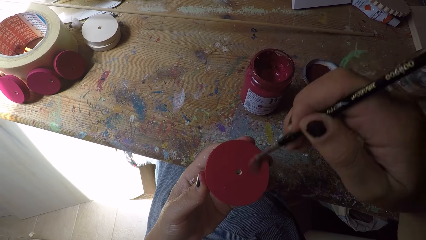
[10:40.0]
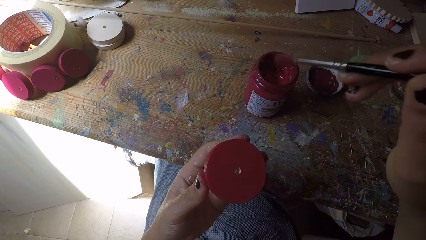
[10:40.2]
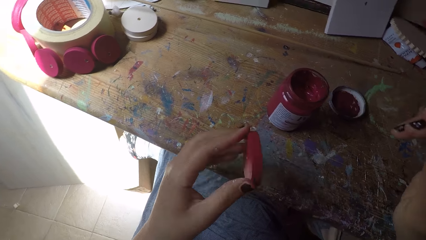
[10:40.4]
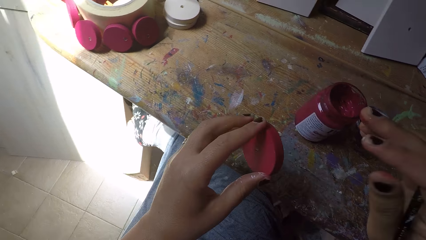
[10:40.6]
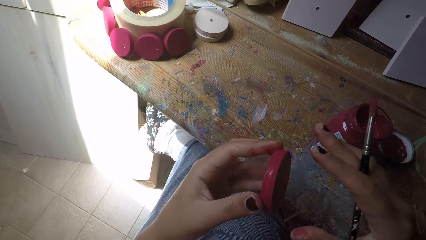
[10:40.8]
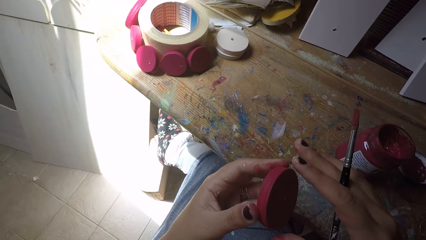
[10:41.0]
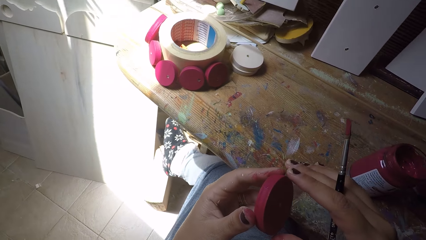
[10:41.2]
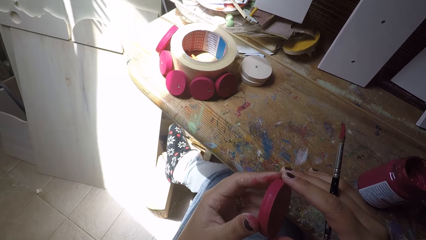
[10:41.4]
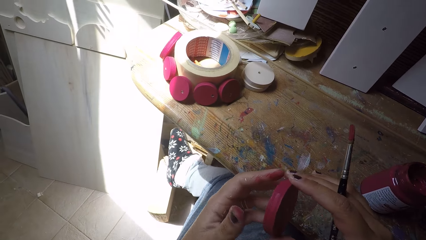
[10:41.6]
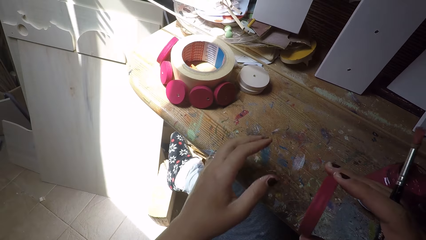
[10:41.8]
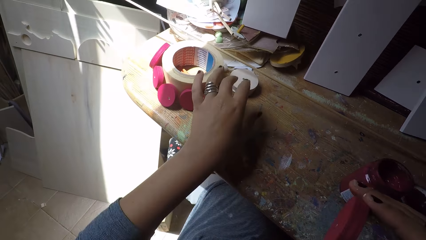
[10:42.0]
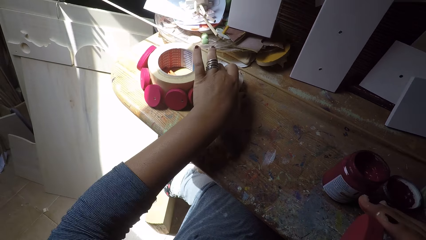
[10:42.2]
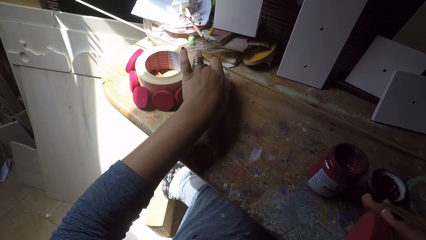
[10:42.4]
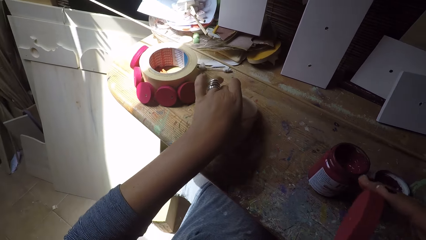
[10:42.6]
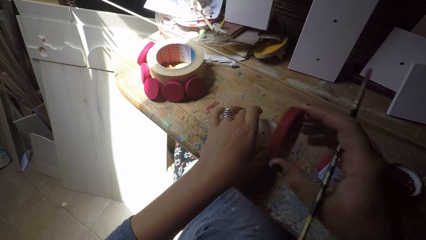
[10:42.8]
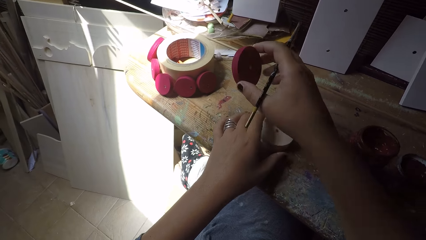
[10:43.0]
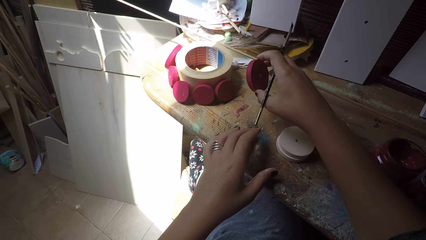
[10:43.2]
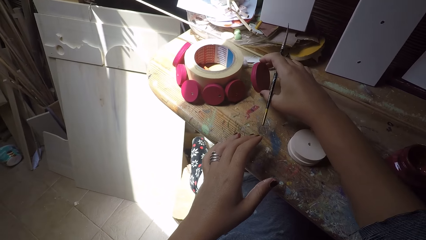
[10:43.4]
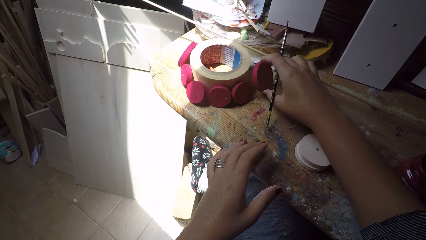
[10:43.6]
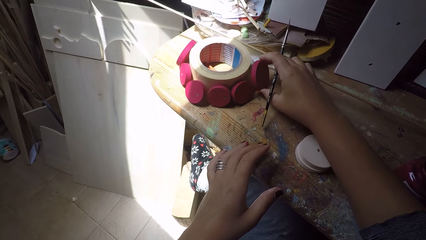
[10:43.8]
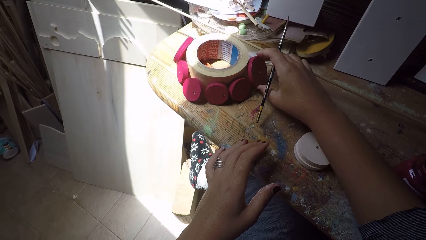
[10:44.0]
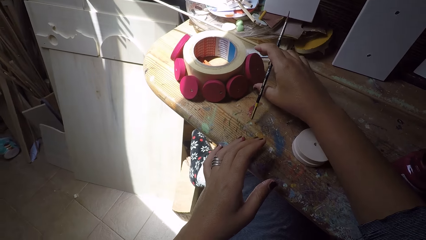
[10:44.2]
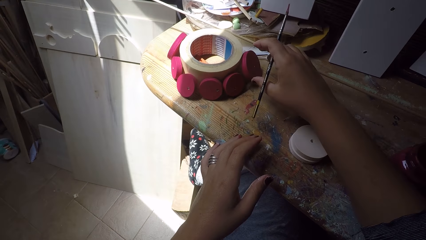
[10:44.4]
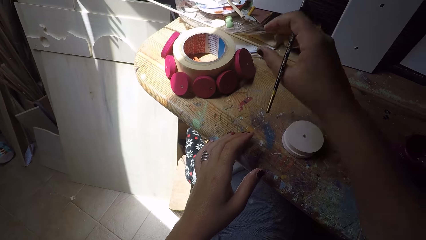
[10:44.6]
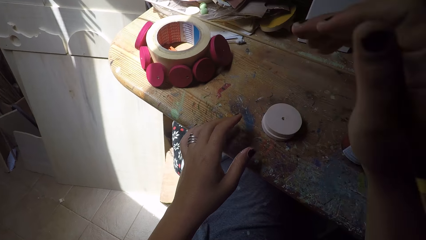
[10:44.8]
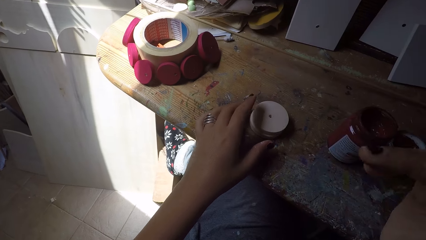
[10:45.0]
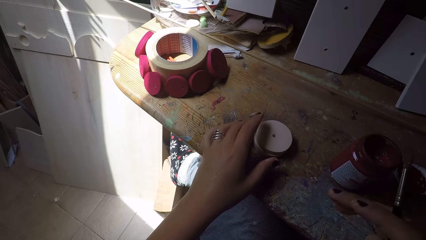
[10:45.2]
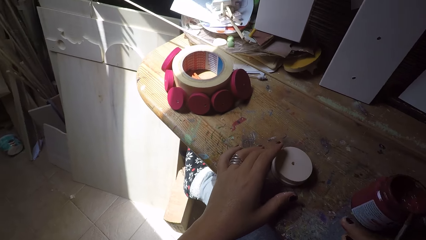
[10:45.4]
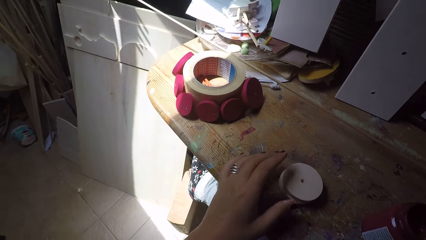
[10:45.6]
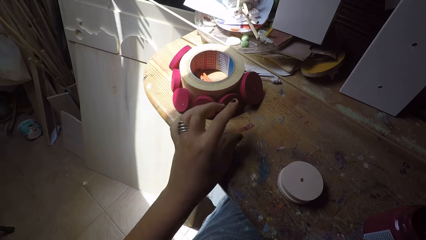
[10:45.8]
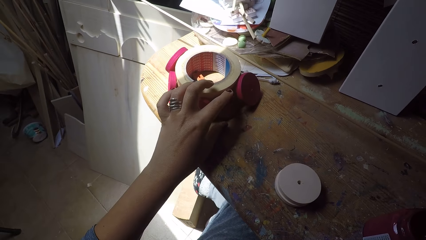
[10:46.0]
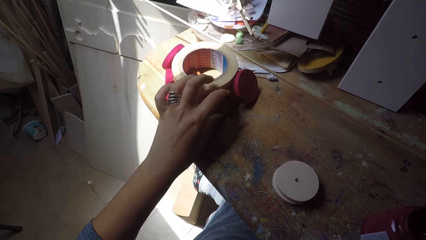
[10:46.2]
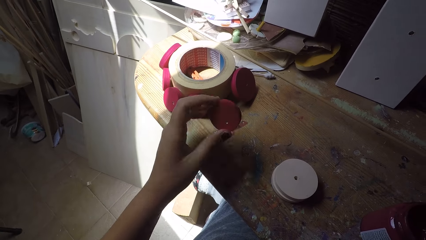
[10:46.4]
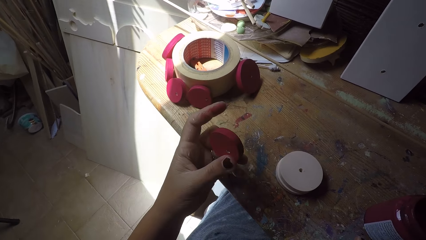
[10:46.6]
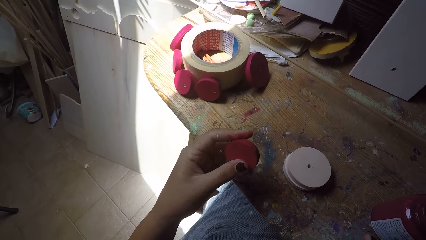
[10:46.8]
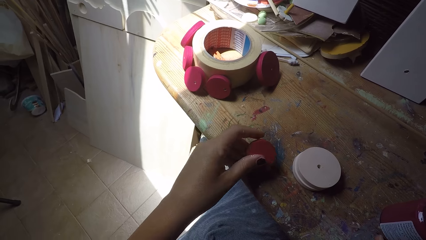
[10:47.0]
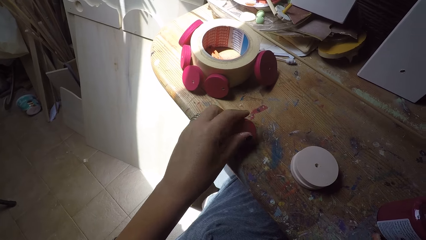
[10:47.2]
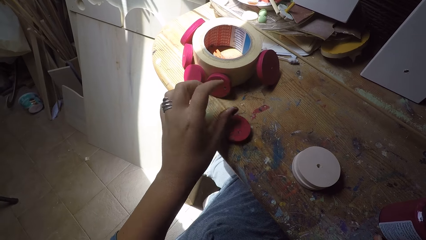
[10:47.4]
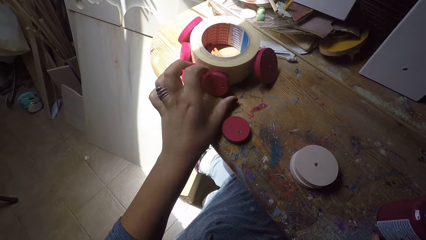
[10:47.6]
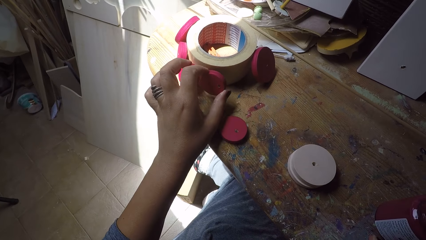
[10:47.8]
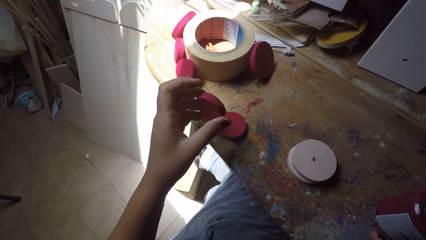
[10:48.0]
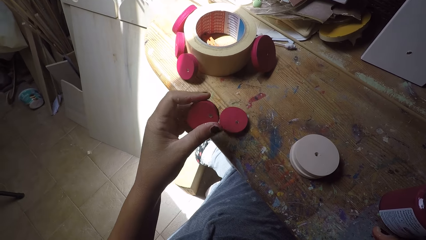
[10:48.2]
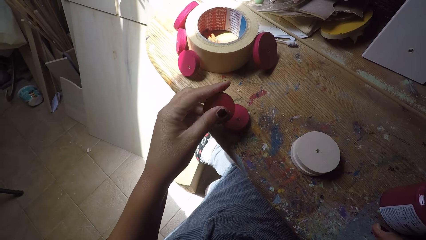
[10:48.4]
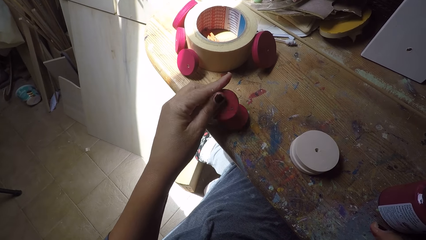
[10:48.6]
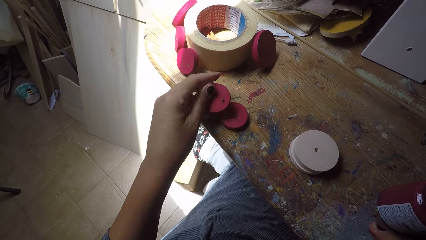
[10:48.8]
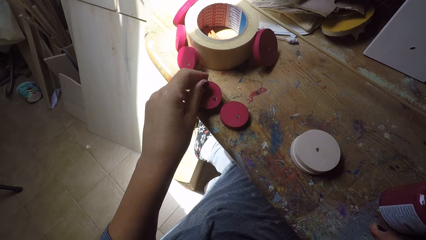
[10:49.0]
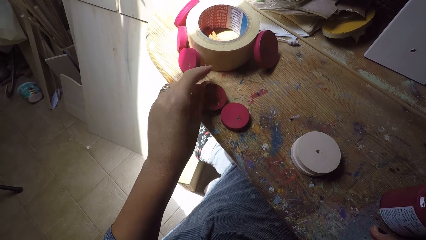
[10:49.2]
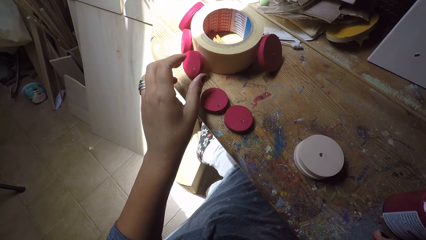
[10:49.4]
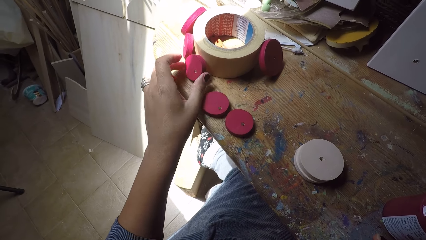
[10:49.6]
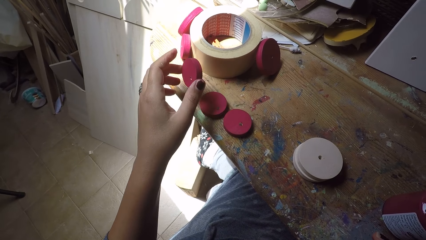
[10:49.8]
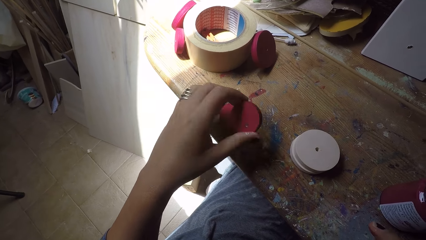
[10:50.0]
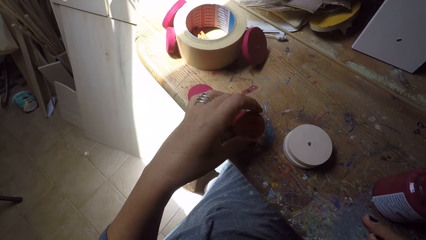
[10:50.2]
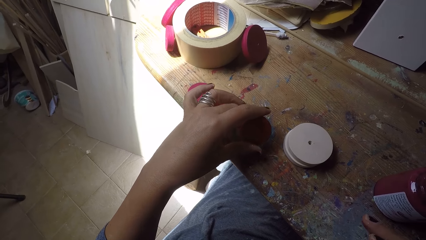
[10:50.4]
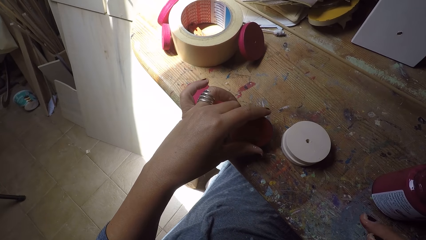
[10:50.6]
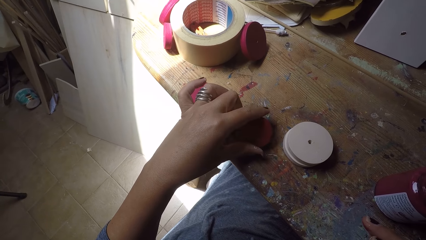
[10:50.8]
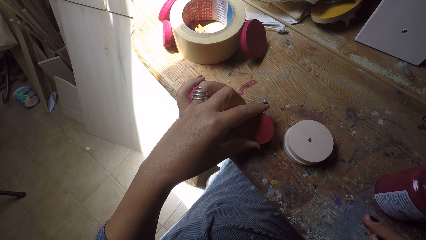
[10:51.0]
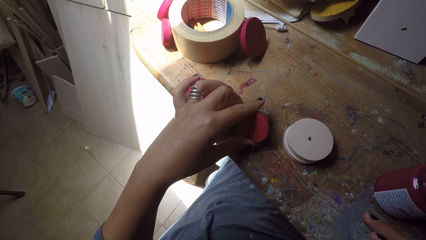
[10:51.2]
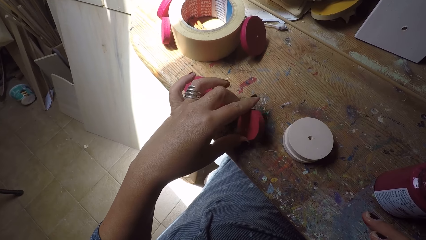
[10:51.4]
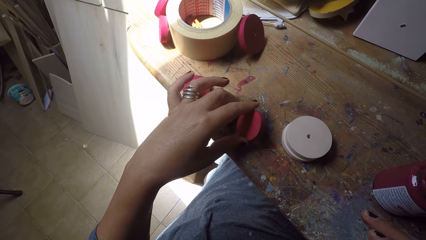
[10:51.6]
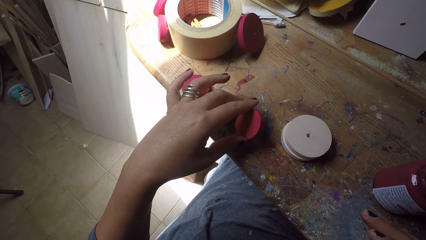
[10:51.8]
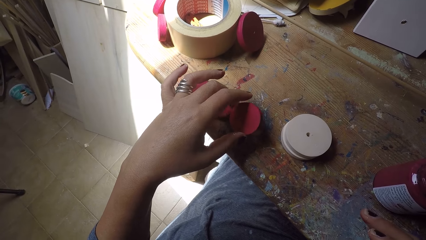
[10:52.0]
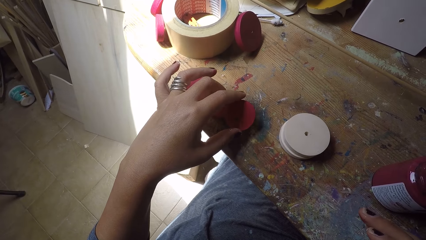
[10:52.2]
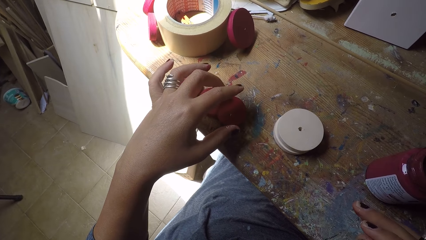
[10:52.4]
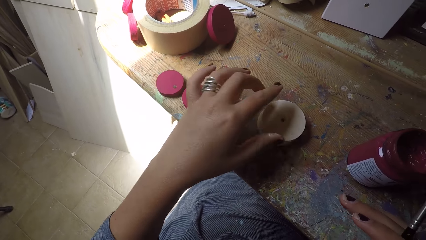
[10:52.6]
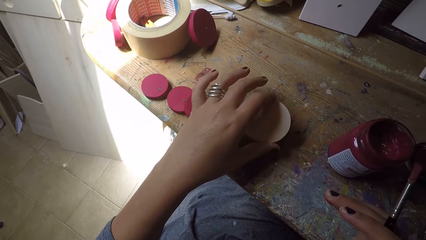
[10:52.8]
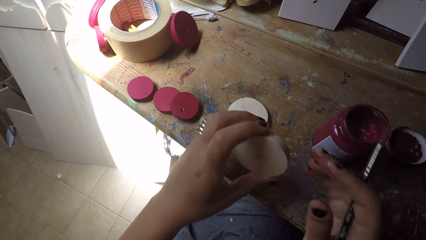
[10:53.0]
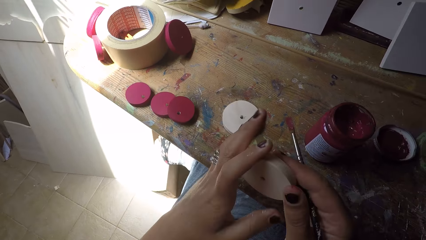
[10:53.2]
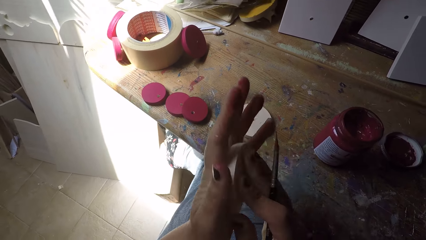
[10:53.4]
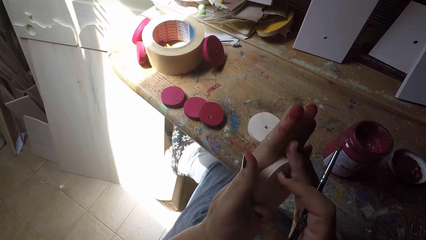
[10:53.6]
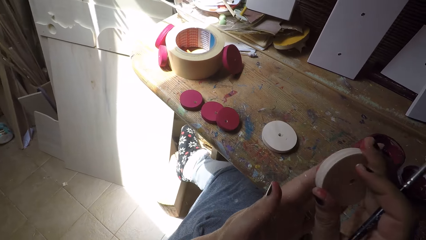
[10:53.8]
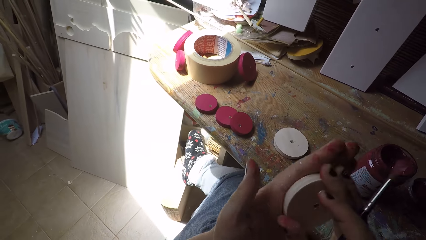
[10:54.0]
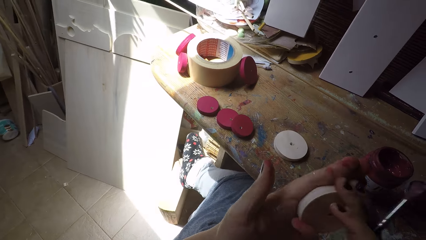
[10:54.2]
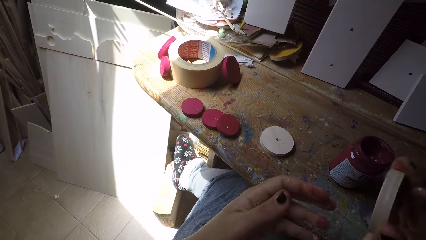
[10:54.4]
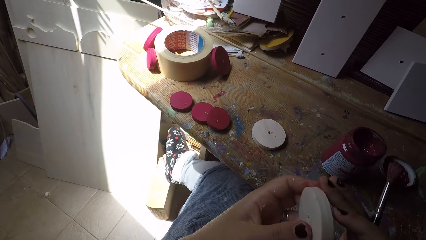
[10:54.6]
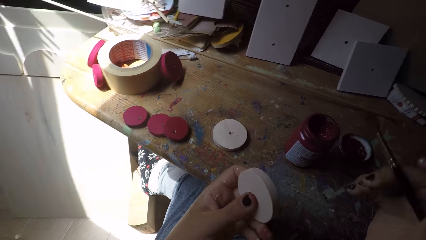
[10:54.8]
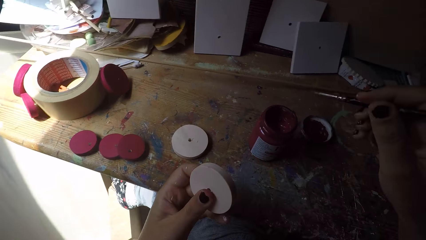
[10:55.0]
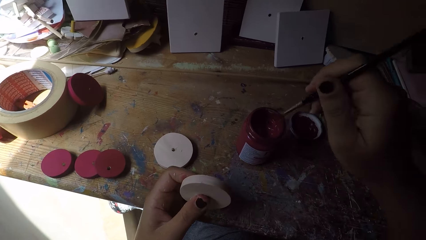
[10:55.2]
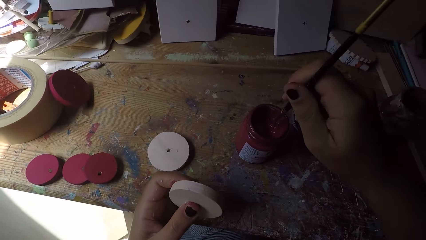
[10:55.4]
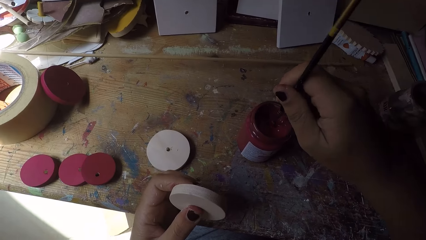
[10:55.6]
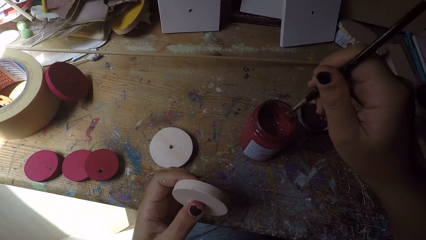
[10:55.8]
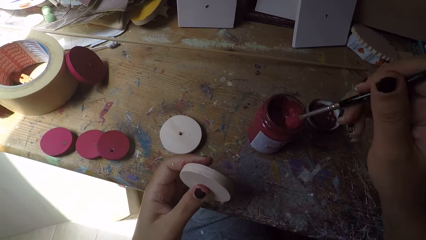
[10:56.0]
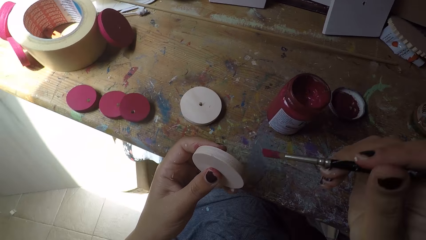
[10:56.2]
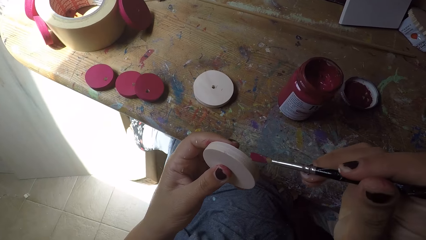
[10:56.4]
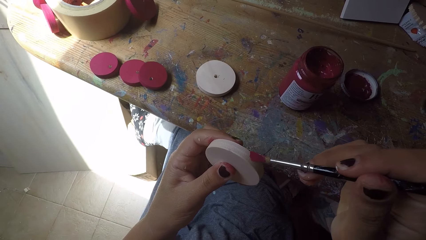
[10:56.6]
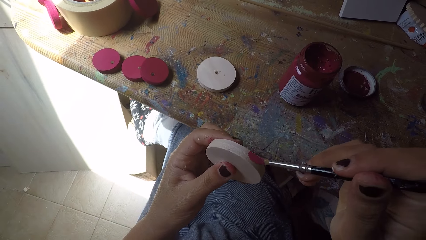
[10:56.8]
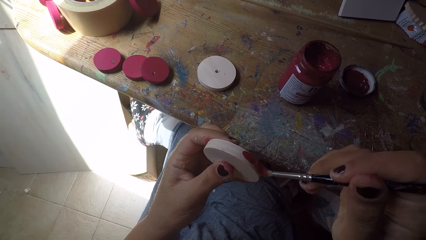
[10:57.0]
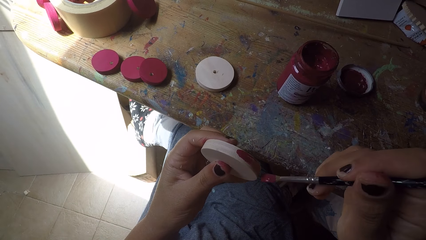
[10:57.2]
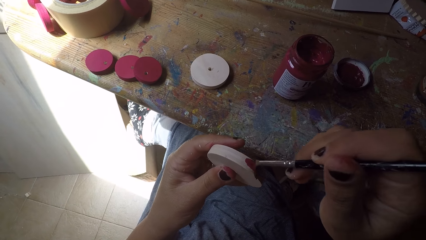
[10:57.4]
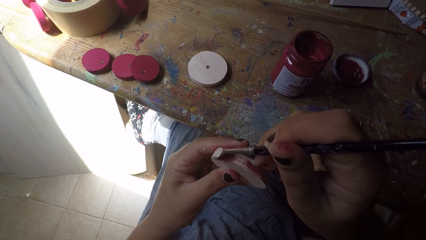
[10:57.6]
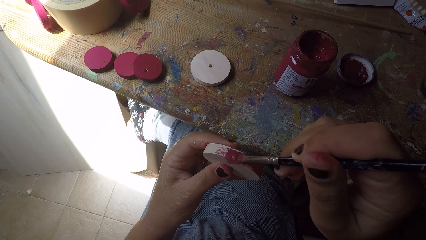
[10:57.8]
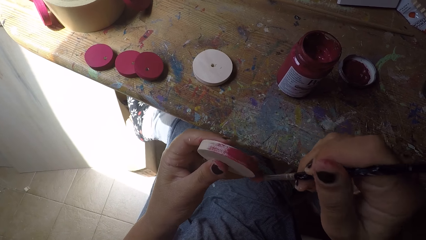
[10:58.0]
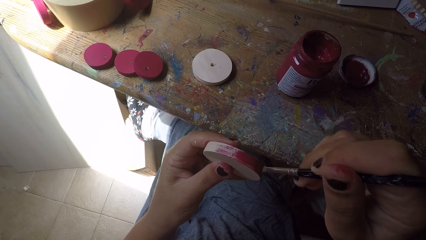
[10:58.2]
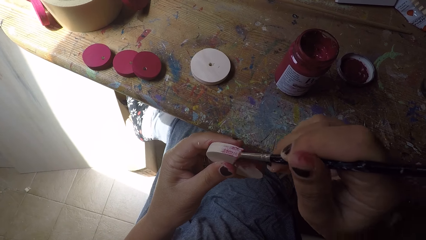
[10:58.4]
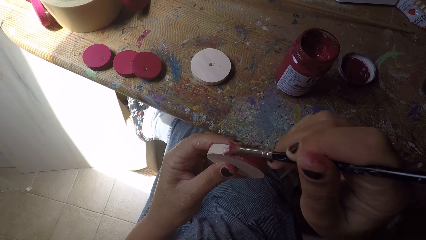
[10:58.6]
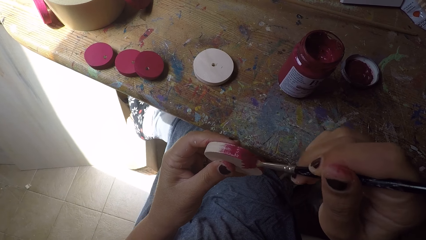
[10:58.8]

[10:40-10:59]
The camera wearer views the wood circle piece or wood ornament. She passes the wood ornament from her left hand to her right hand. She moves two wood ornaments on the workbench with her left hand. She drops the painted wood ornament beside a sellotape or tape on the workbench with her right hand. She moves a wood ornament on the workbench with her left hand. She picks up a painted wood circle piece next to the tape on the workbench, inspects the painted wood circle piece and puts the painted wood circle piece on the workbench. She moves another wood ornament on the workbench with her left hand. She picks up a painted wood circle piece next to the tape on the workbench and puts the painted wood circle piece on the workbench. She moves another wood ornament on the workbench with her left hand. She picks up a painted wood circle piece next to the tape on the workbench and puts the painted wood circle piece on the workbench. She adjusts the painted wood circle piece on the workbench. She picks a wood ornament from the workbench with her left hand. She cleans the wood ornament on the left hand palm with both hands. She holds the wood circle piece with the left hand. She scoops paint from the paint can with the paint brush in her right hand. She paints the wood ornament with the paint brush in her right hand.
